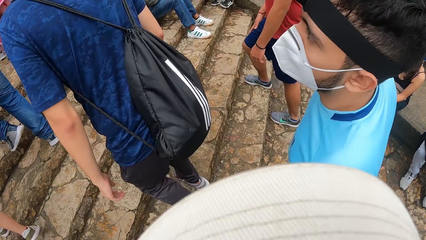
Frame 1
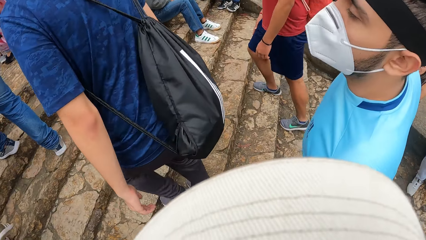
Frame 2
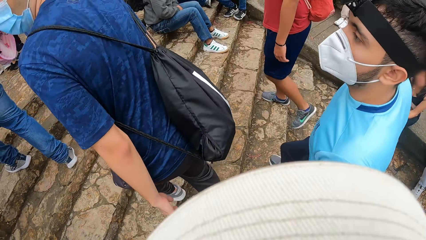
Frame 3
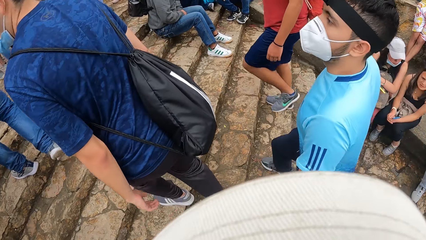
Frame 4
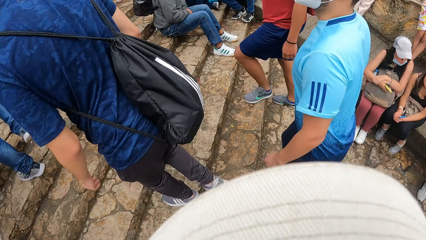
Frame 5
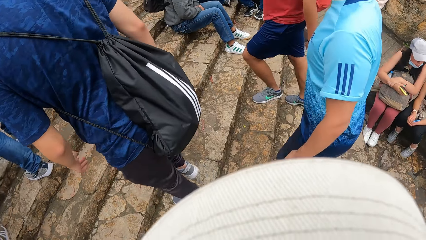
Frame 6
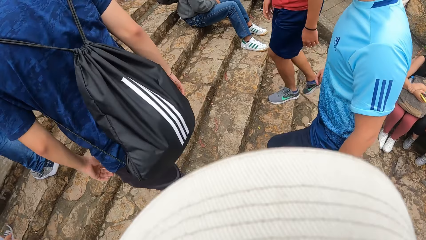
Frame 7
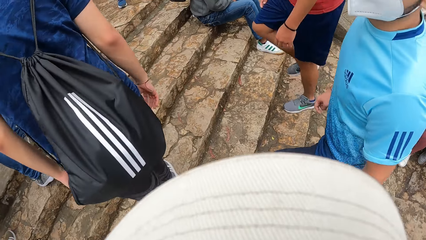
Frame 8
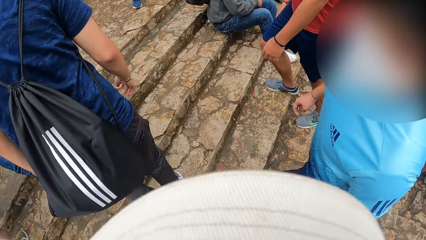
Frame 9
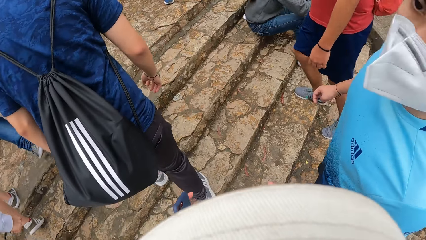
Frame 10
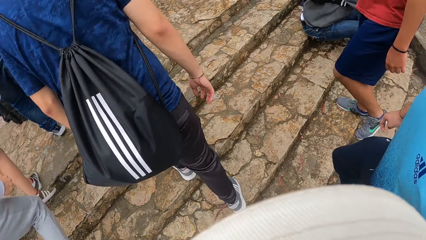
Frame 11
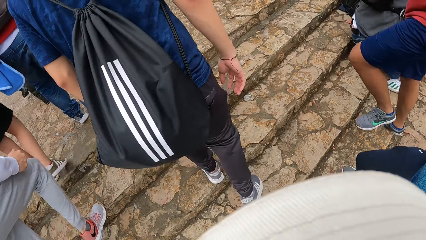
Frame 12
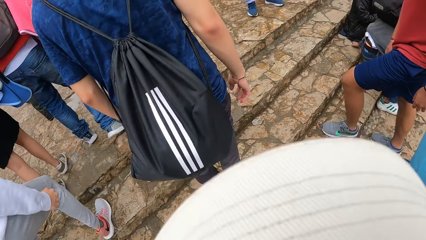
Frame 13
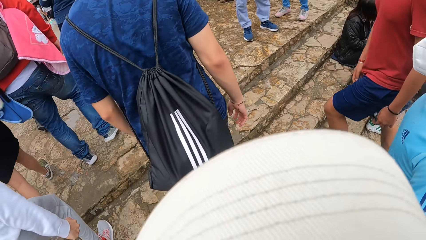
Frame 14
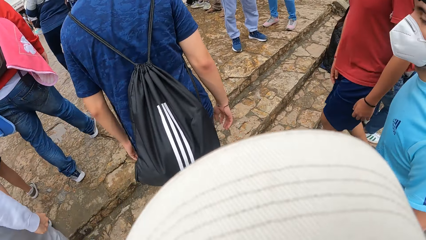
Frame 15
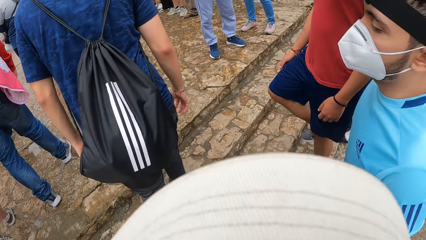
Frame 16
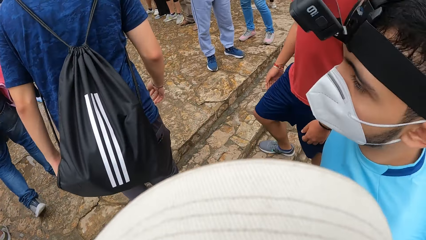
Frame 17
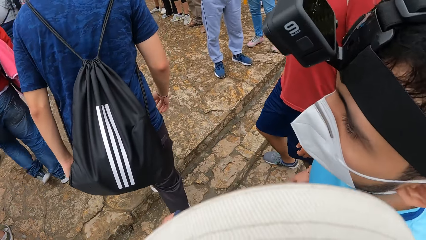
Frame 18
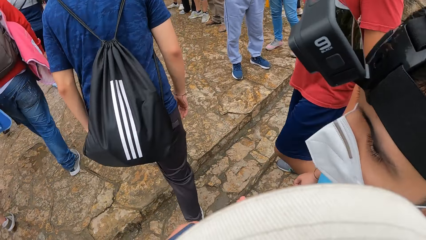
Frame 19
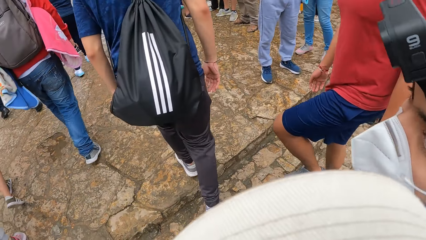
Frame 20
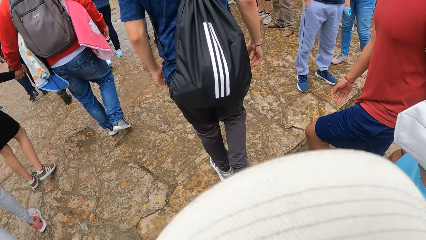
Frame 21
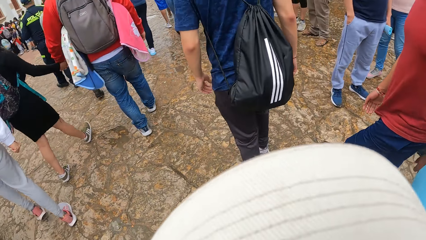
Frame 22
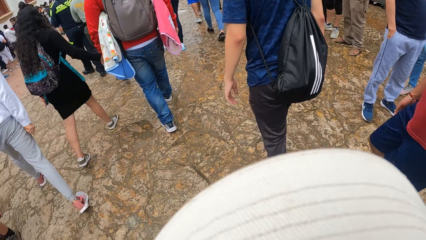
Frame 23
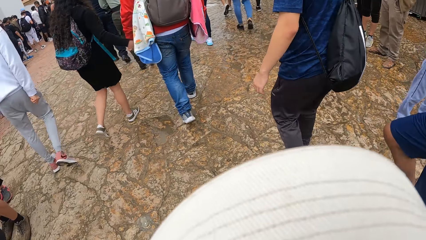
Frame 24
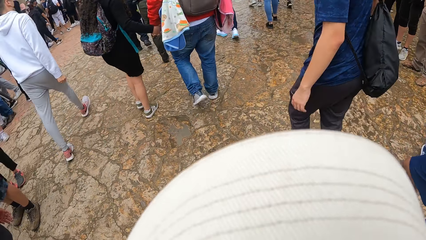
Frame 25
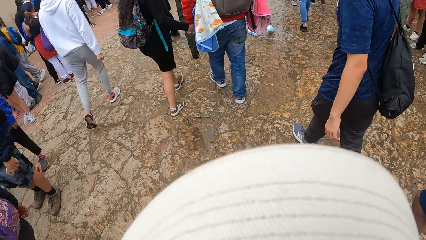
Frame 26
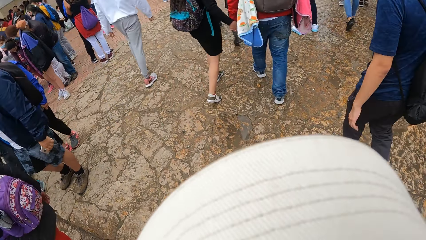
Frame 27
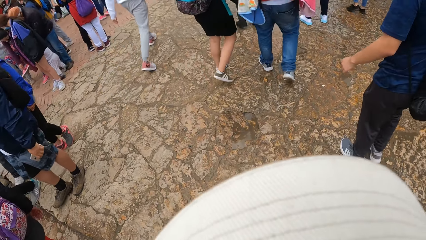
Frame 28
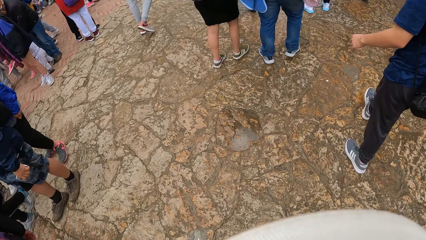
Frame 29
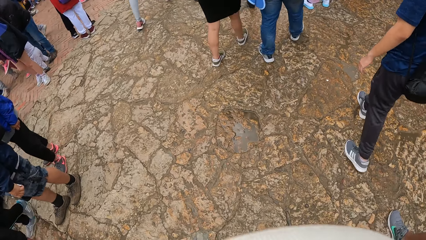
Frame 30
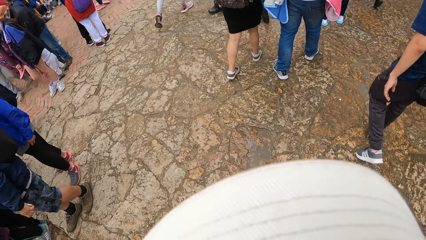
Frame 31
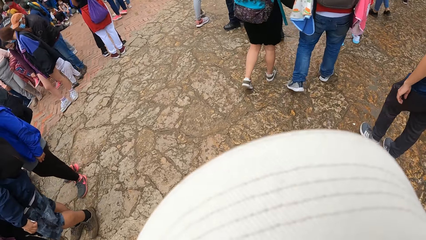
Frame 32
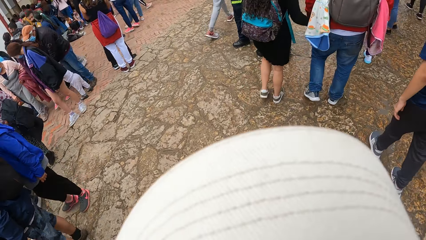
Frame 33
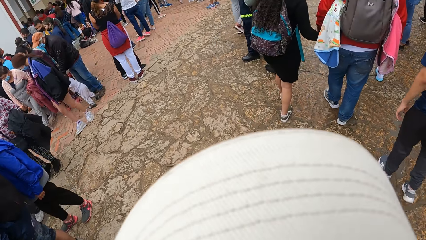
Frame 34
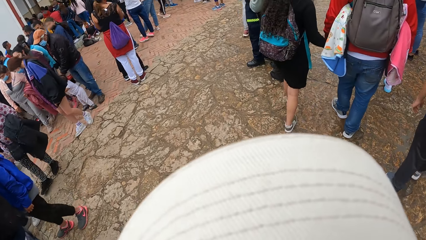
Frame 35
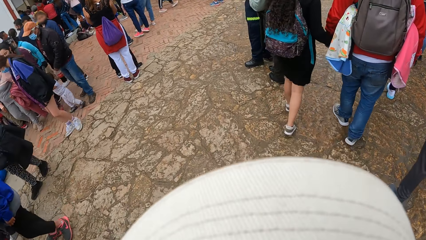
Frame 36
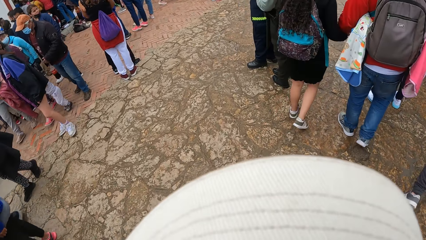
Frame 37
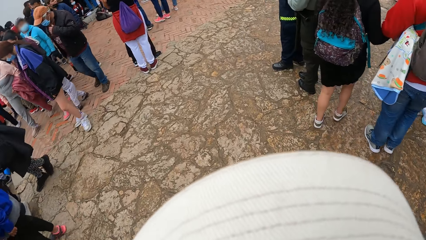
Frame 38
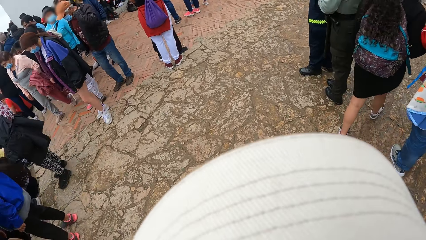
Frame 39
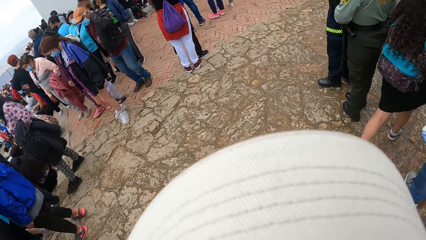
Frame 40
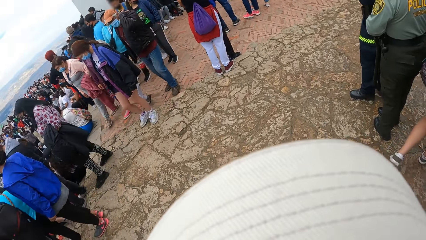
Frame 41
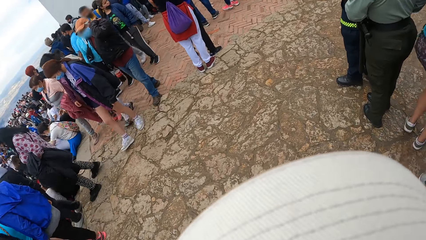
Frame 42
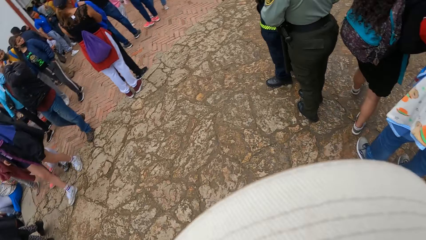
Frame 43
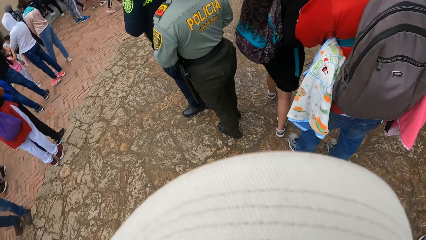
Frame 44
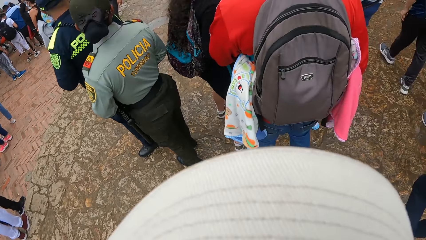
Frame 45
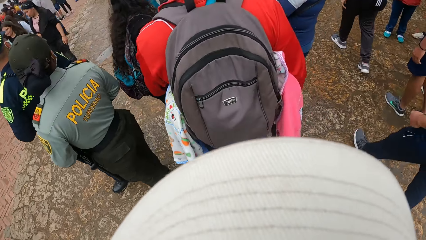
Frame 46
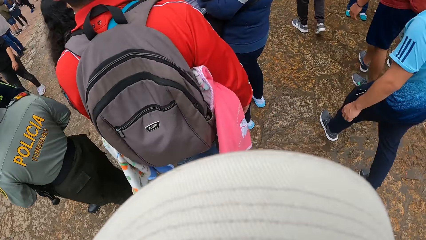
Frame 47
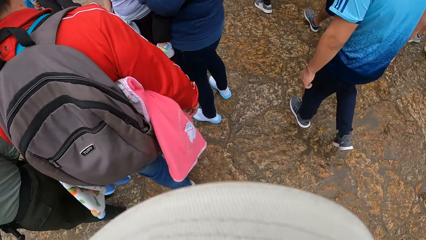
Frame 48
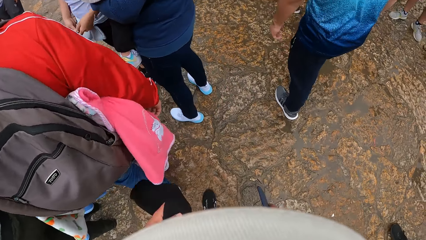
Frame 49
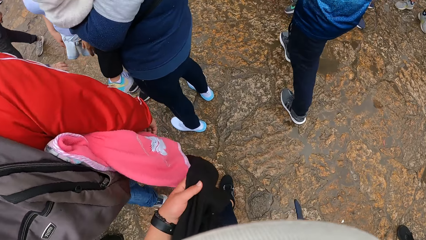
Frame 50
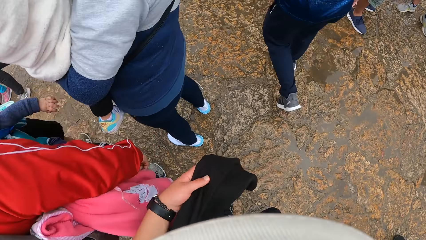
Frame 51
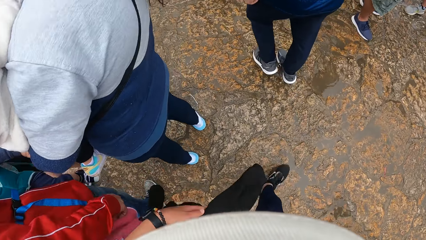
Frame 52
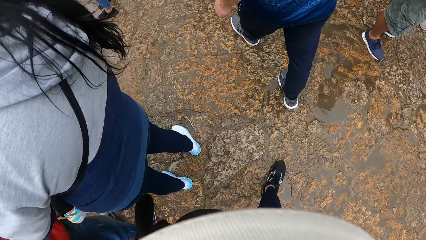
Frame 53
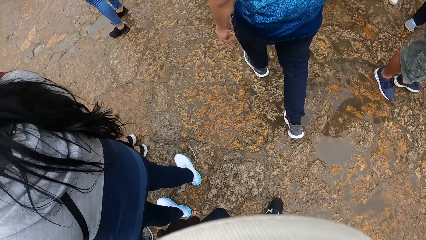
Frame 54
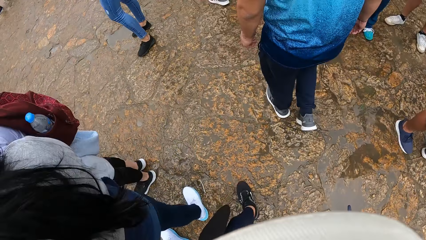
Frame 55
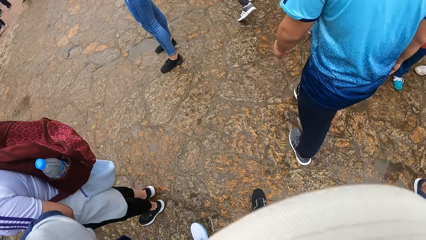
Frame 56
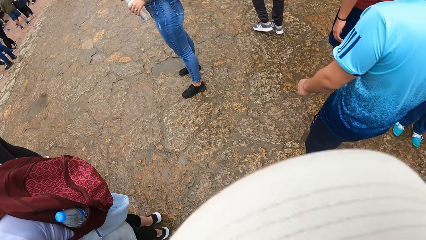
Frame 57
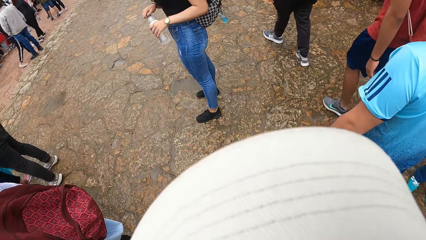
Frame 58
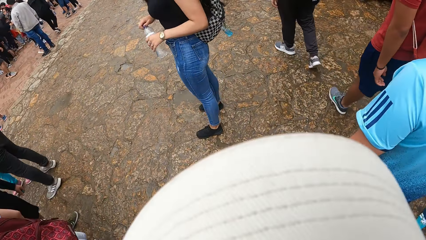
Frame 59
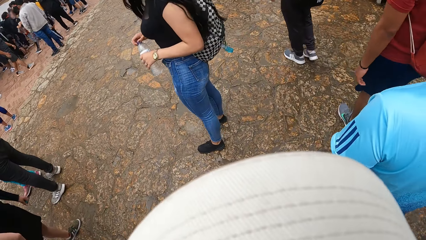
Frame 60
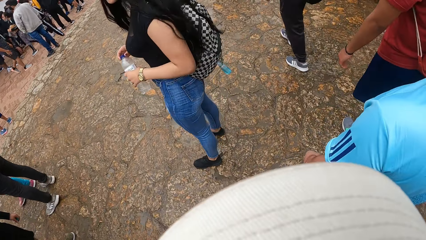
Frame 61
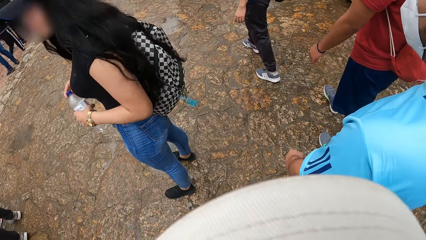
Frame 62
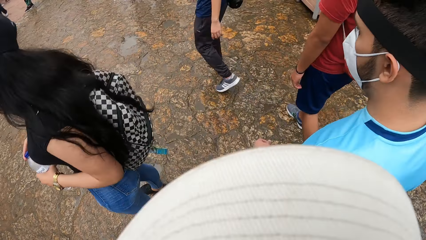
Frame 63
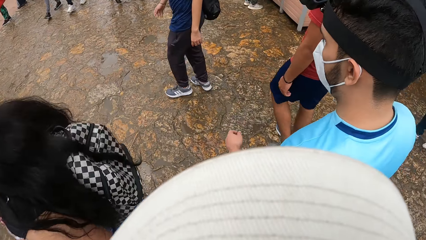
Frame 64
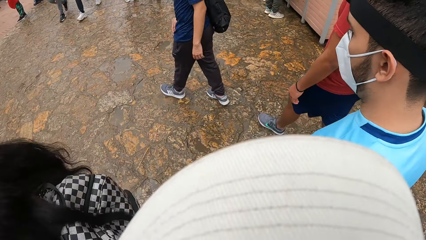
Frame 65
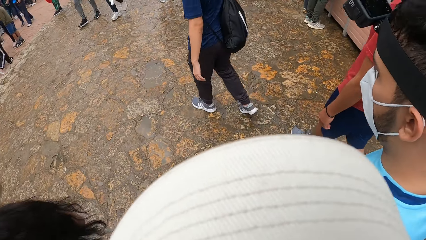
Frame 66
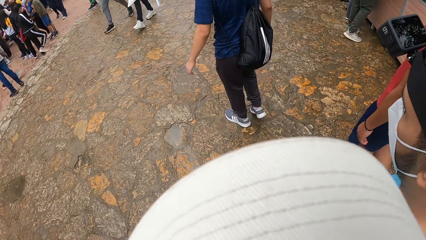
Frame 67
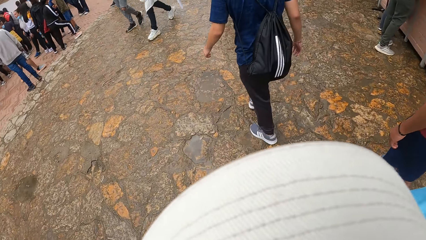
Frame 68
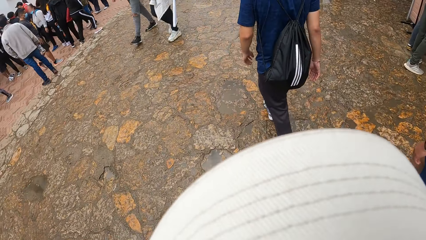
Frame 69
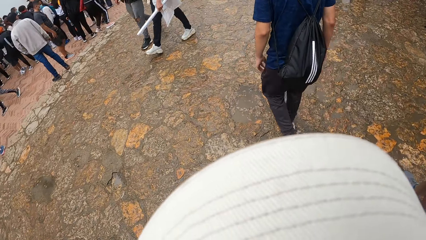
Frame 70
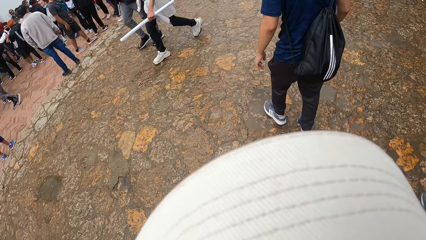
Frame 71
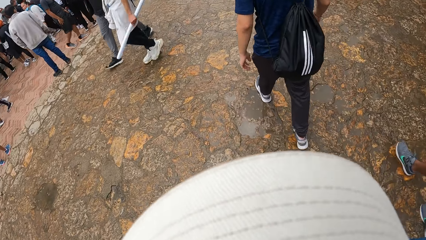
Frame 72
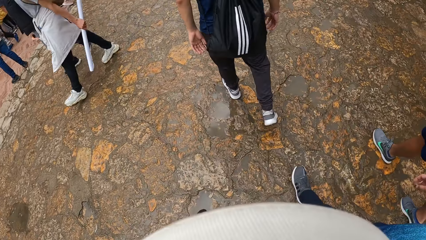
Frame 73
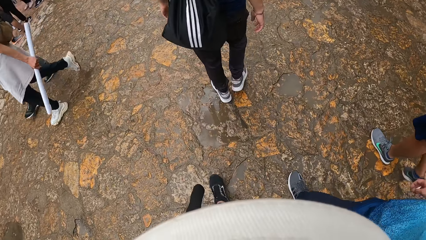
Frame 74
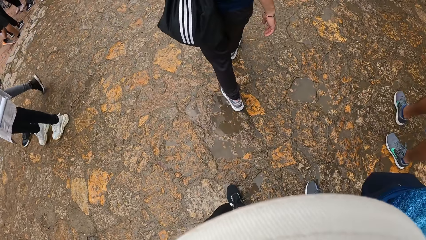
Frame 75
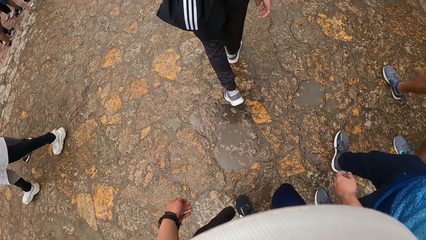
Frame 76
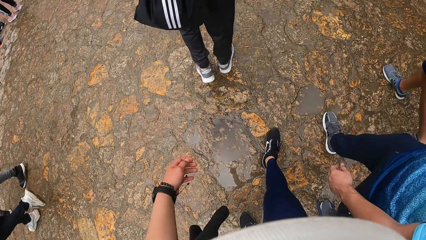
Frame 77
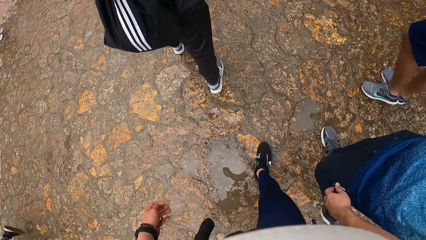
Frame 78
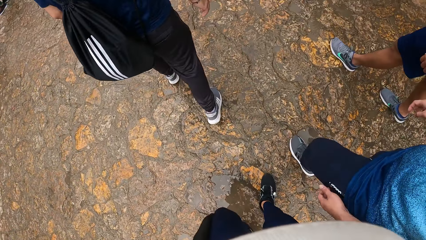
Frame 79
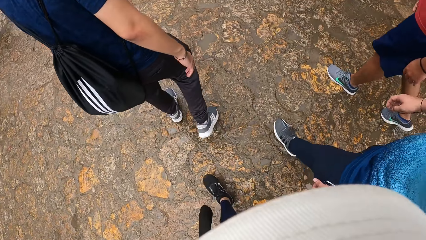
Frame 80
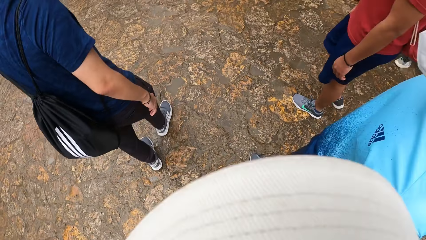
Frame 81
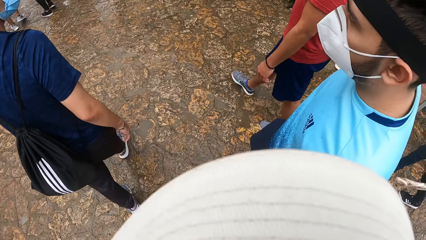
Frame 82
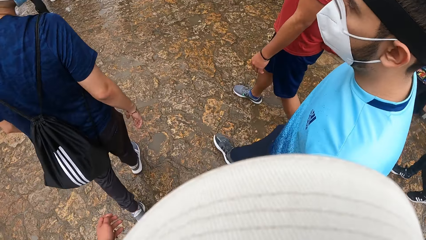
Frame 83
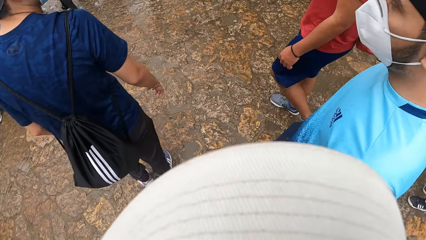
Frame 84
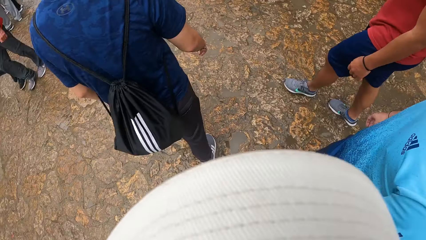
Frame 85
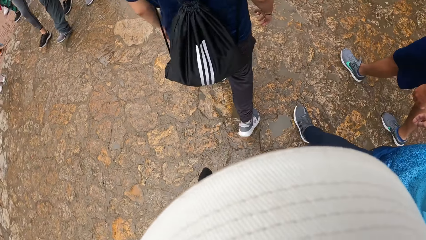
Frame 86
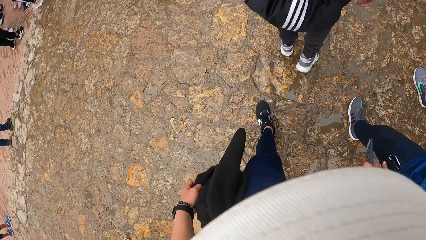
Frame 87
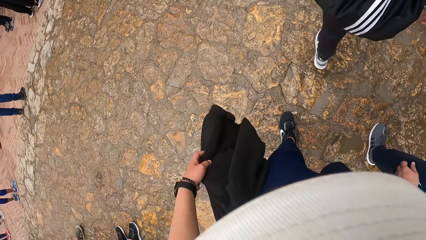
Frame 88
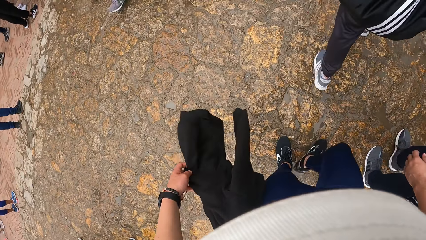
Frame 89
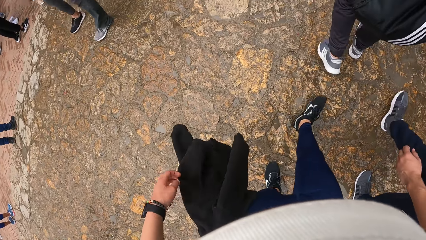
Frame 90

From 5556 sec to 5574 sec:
A man walks up the stairs. The camera wearer walks up the stairs. Another man walks up the stairs. The camera wearer looks around the park. They walk in the park. They dialogue with the other man.
